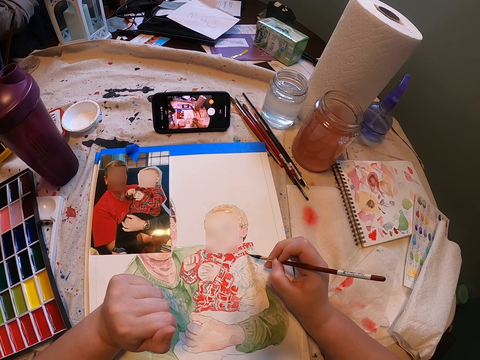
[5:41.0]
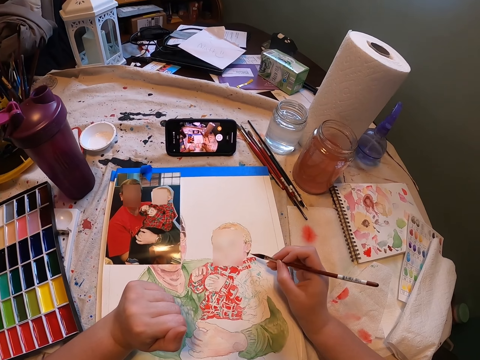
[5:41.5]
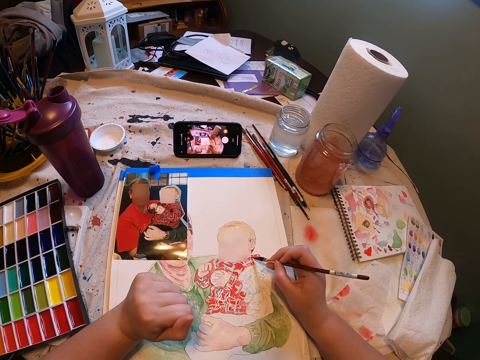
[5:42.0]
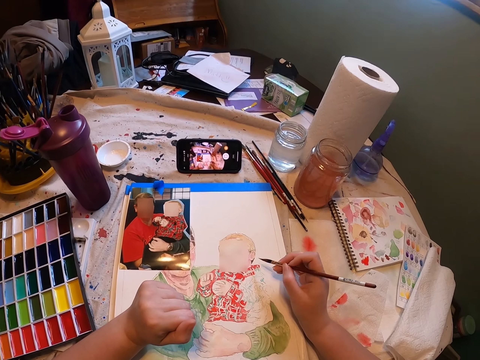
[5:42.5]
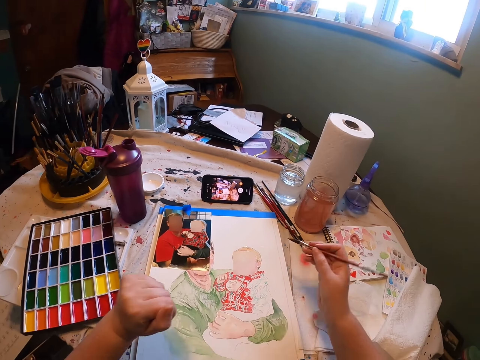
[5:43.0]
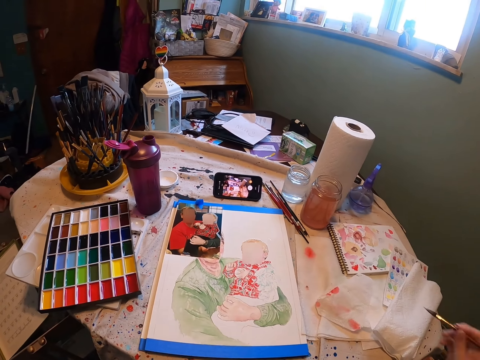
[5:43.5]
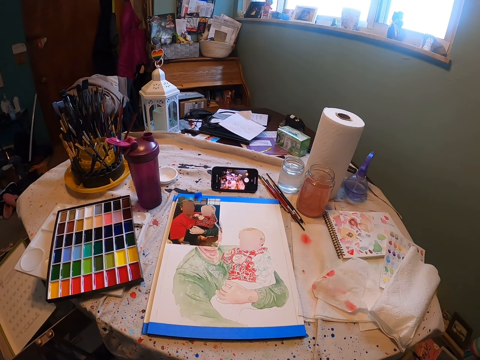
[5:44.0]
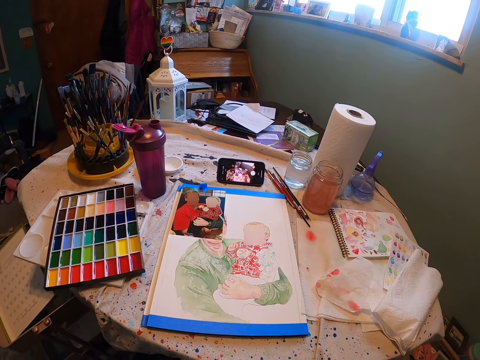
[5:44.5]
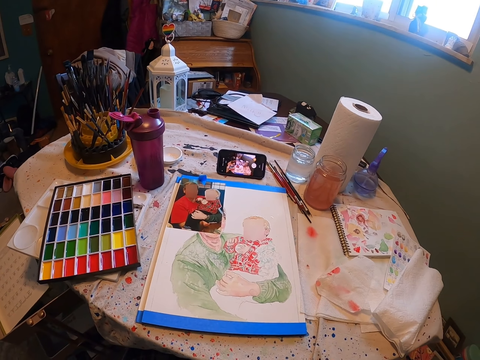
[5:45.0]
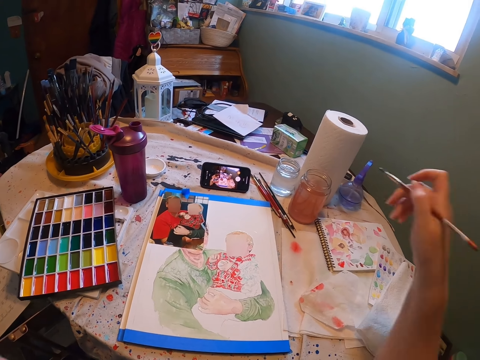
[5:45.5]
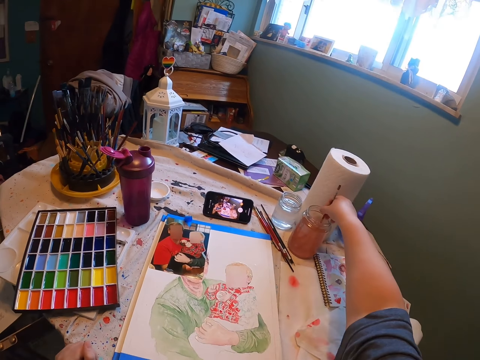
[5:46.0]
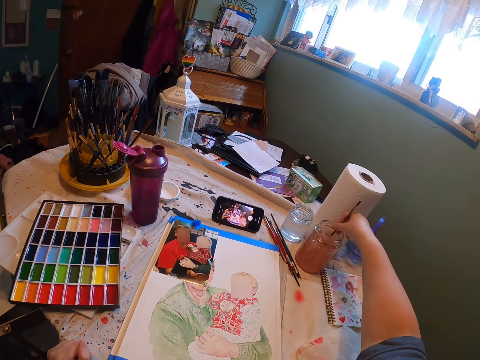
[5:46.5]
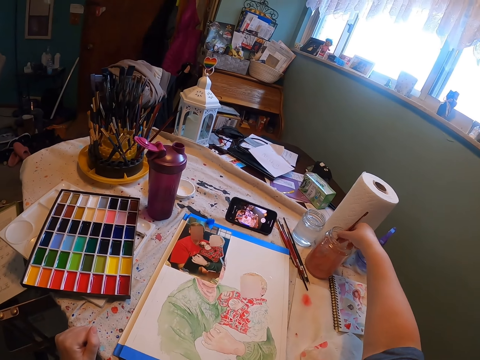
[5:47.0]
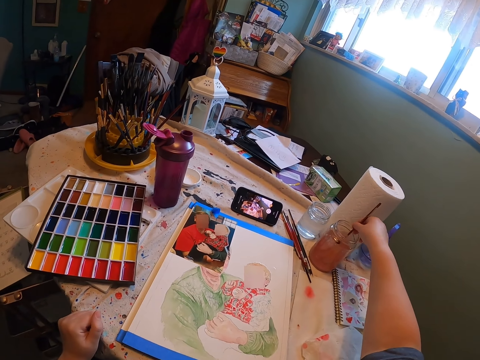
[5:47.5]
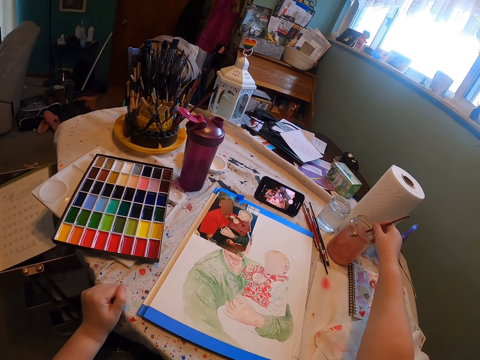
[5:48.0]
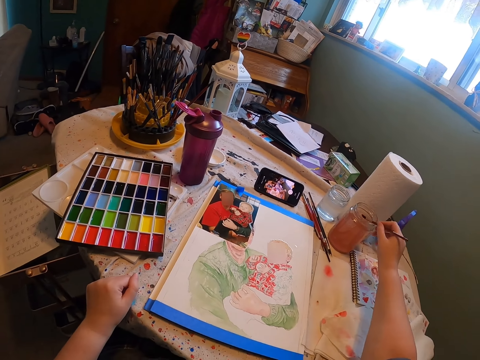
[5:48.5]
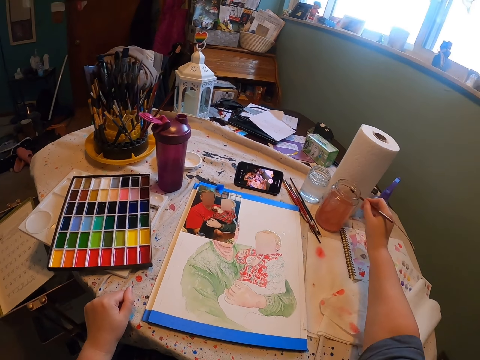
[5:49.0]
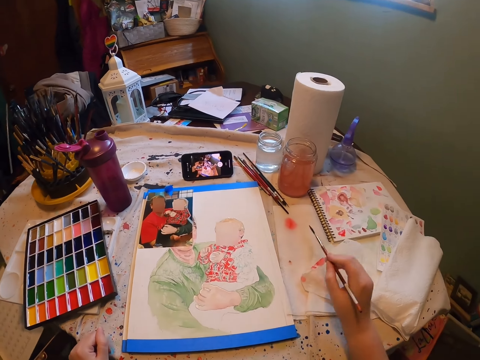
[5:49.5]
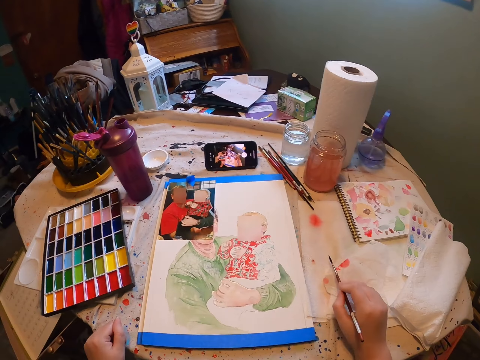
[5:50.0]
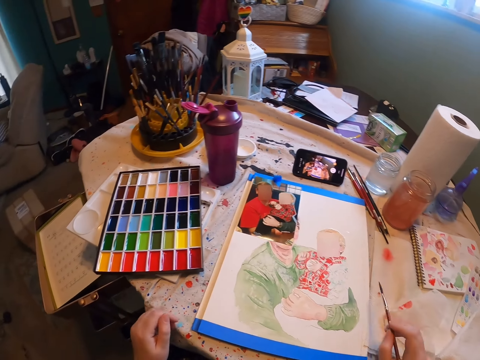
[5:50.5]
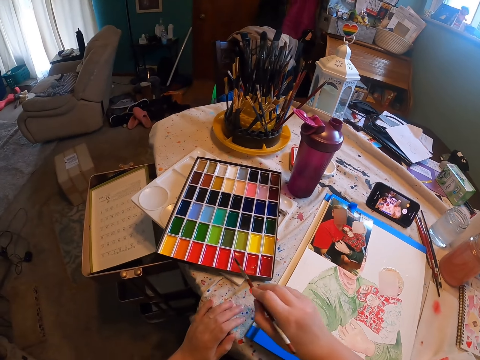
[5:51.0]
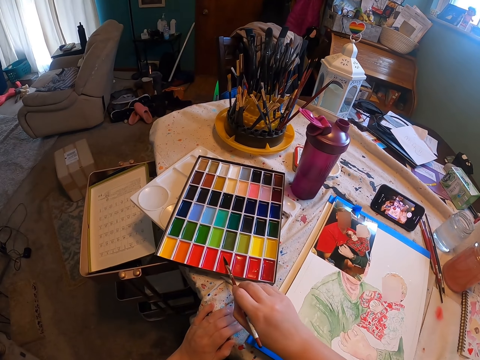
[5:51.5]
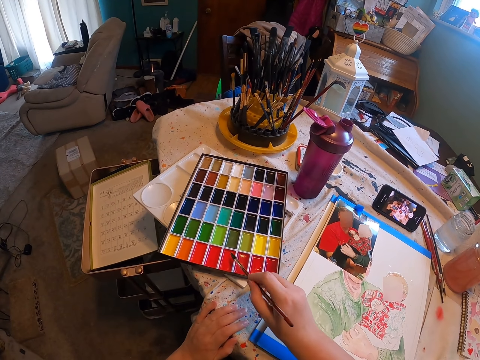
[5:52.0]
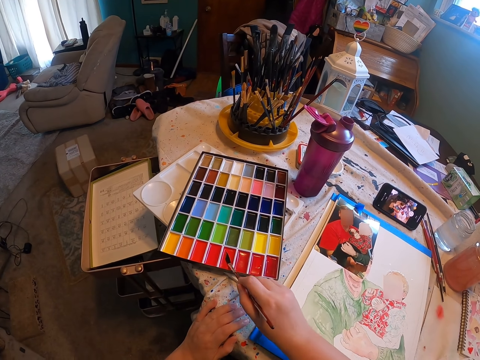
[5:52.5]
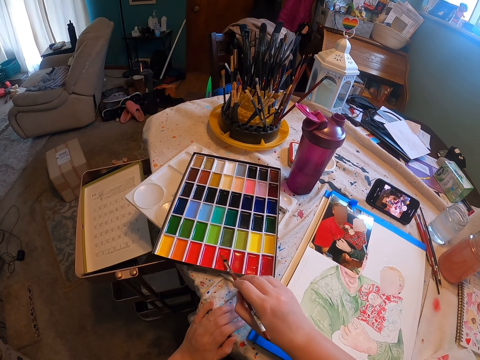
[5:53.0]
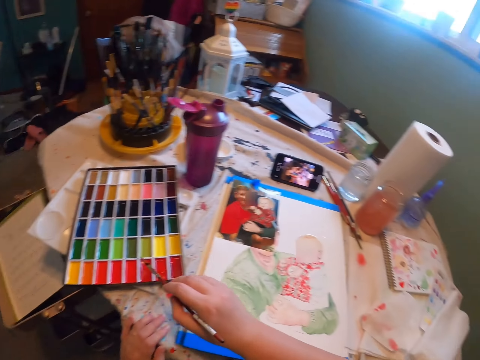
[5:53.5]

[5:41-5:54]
The camera wearer stares at the painting. They dip the paint brush in the water, stir the water with the paint brush, and remove the paint brush from the water. They hit the paintbrush on the edge of the container. They dry the paintbrush with the tissue. They rub the paint brush on the color palette. They put the paint brush in paint.

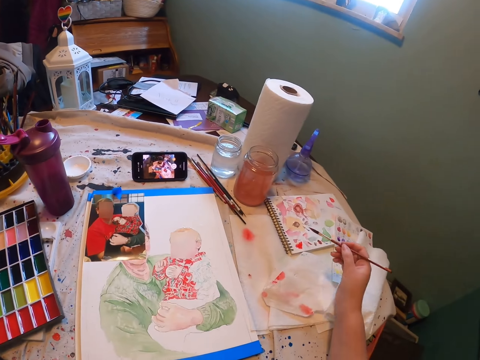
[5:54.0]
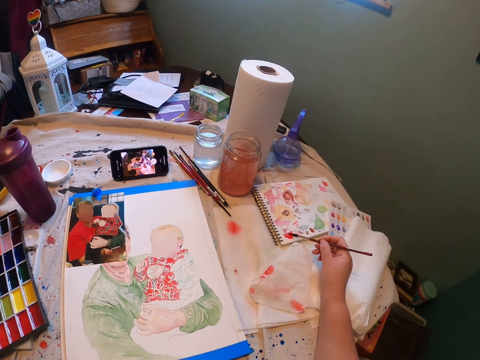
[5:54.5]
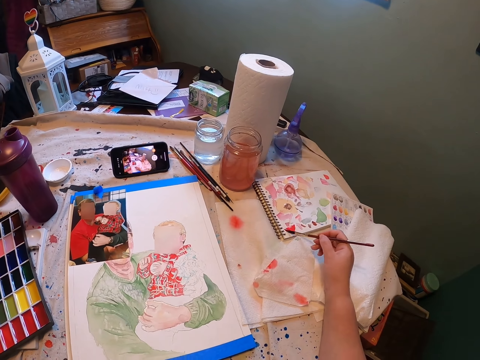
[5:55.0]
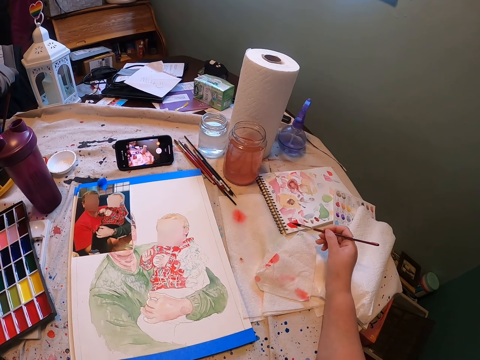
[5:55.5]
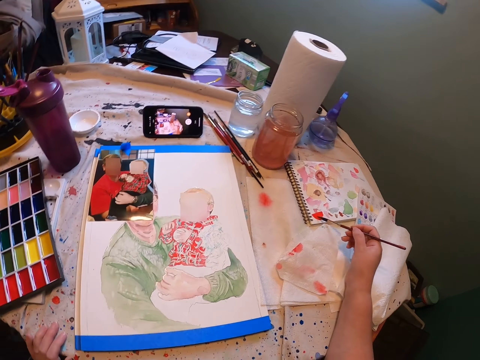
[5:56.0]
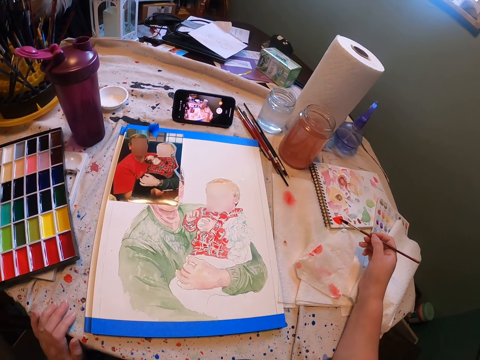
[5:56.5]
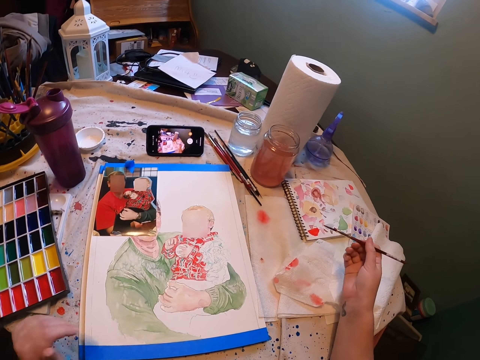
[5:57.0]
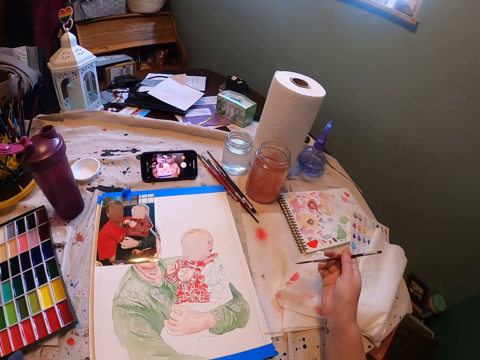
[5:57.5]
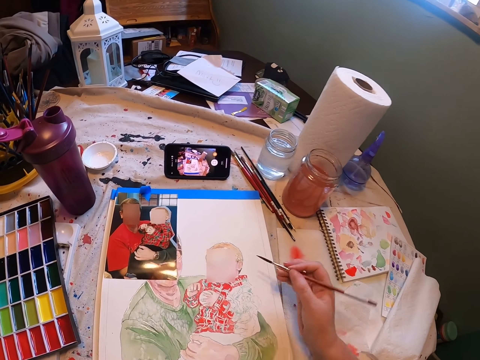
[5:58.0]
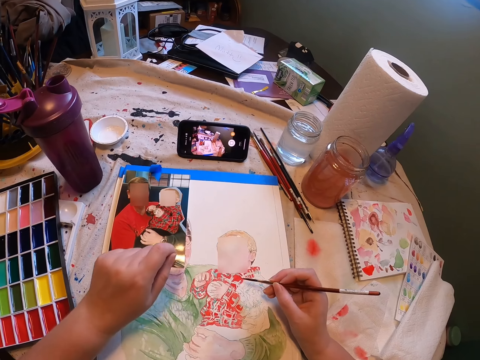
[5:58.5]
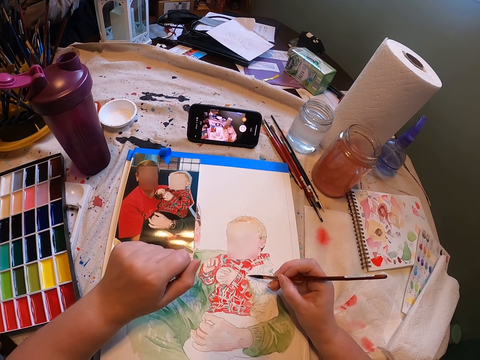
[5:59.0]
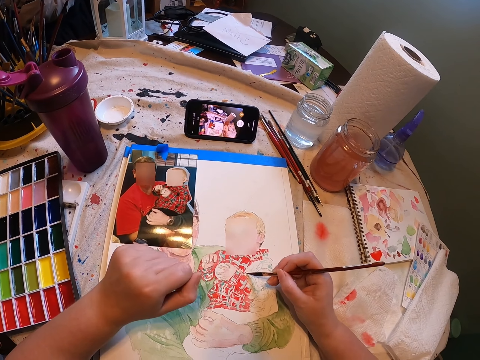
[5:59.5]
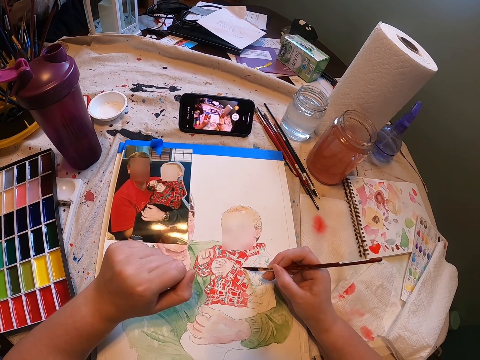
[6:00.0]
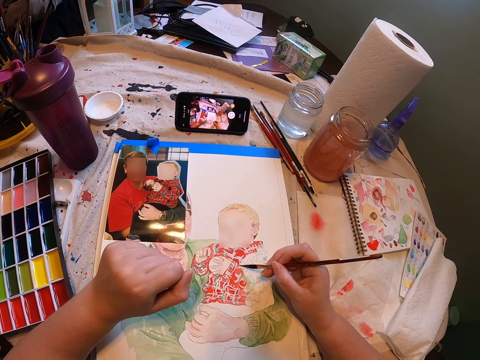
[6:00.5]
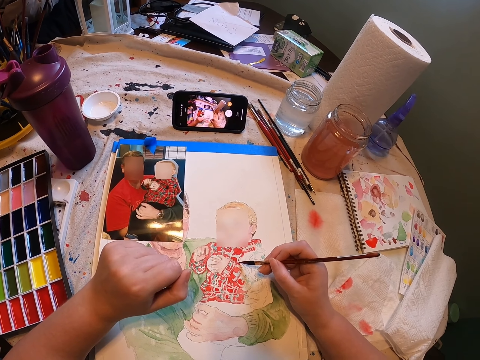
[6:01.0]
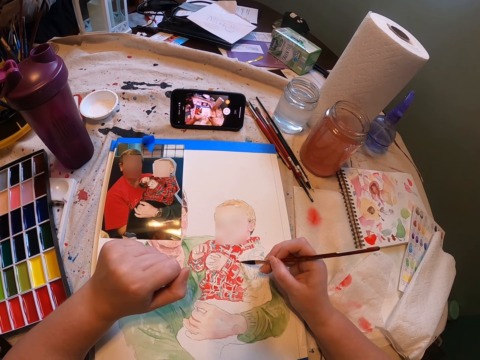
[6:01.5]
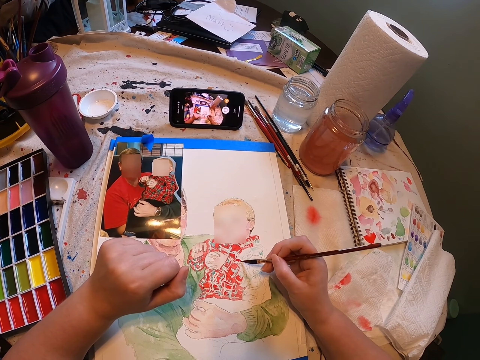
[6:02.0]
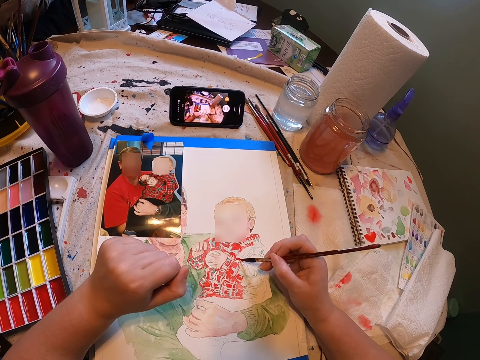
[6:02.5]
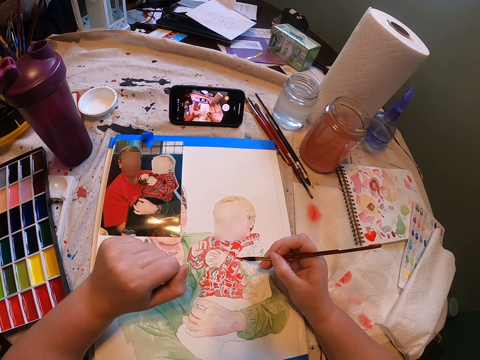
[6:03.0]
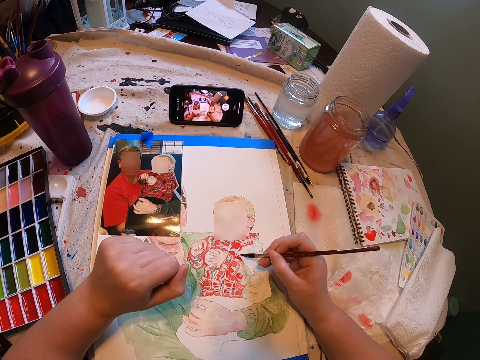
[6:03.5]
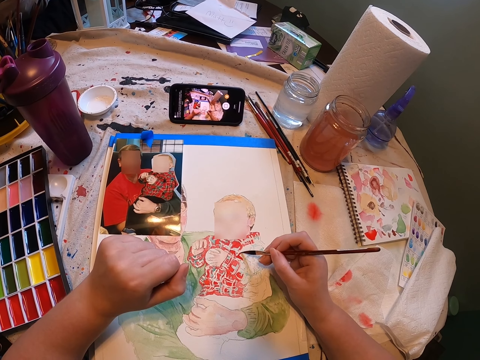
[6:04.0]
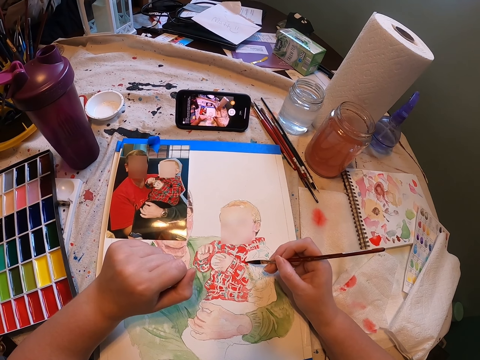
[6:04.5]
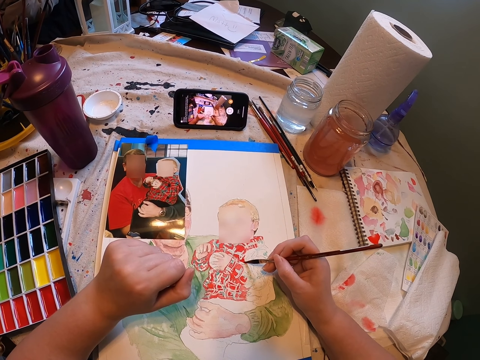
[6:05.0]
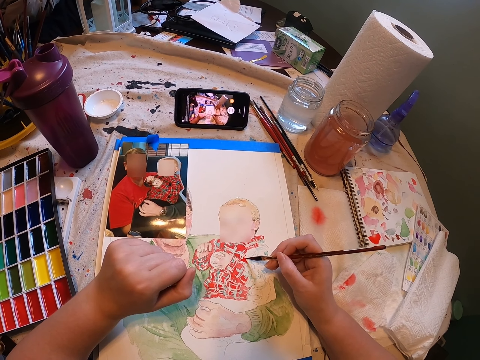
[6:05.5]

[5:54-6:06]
The camera wearer draws on the notebook with the paint brush. They put the paint brush on a paper. They stare at the painting. They paint the painting with the paint brush on the paper.

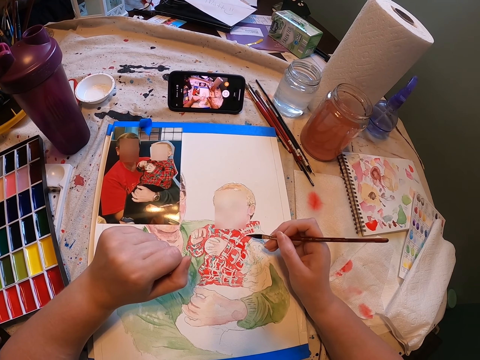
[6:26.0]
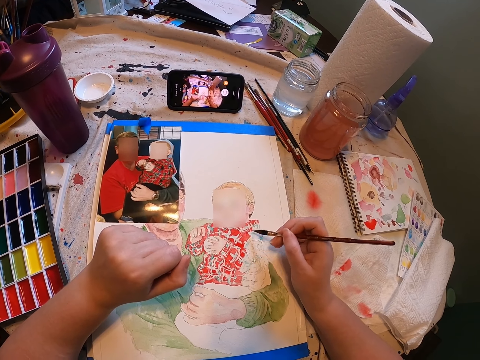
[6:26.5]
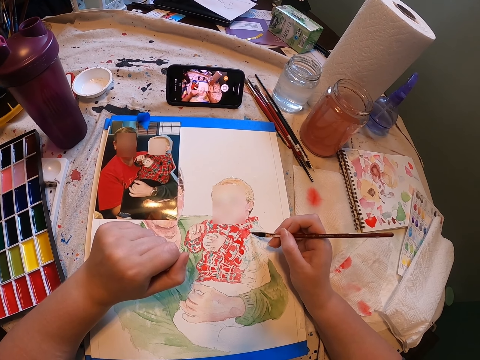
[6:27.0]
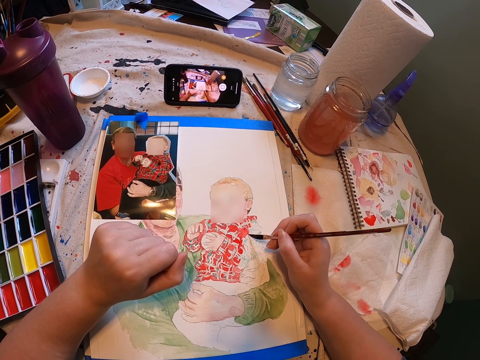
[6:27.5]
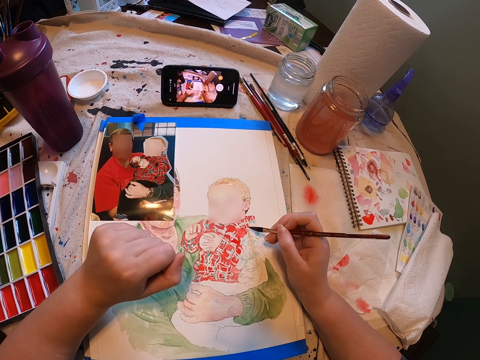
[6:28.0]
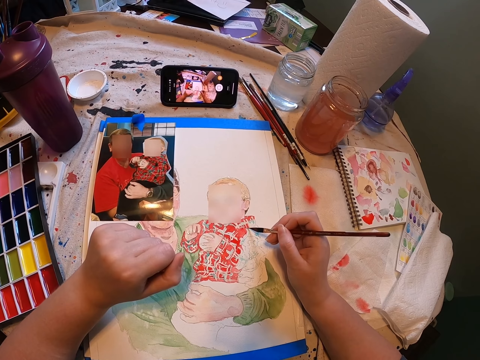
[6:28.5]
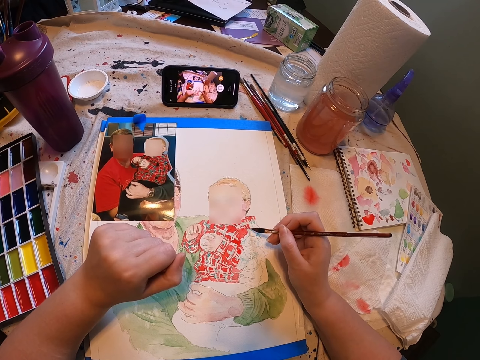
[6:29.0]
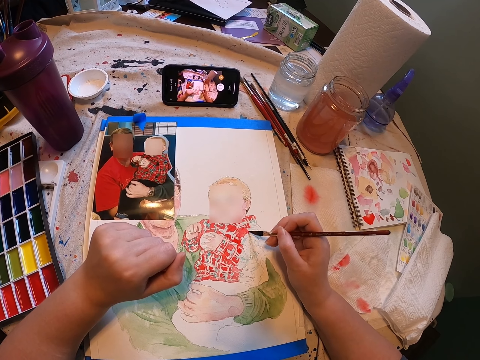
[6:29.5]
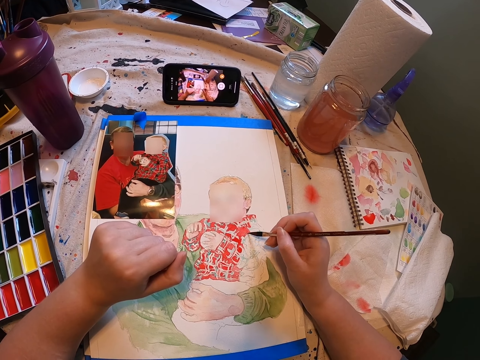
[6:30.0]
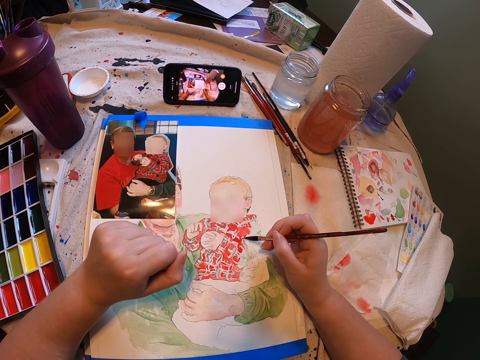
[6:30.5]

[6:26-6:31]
The camera wearer continues painting on a paper using a paint brush.
